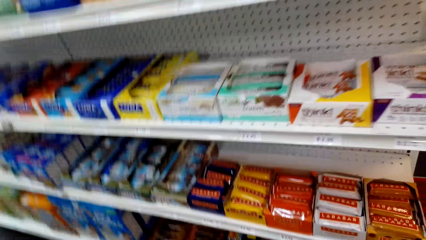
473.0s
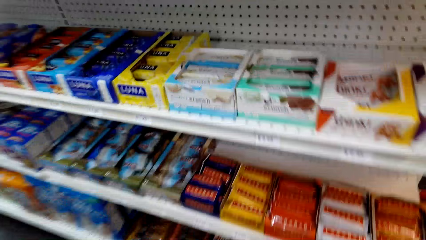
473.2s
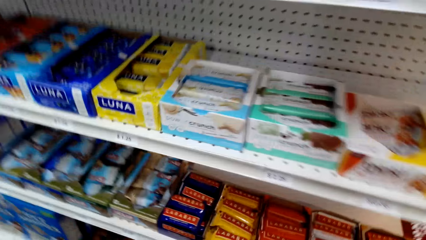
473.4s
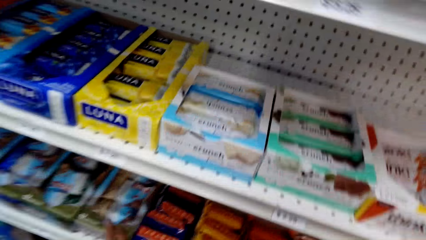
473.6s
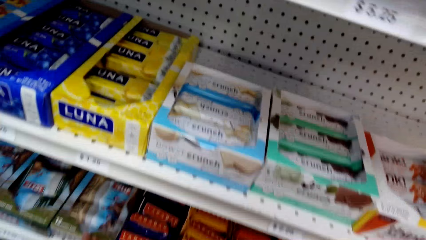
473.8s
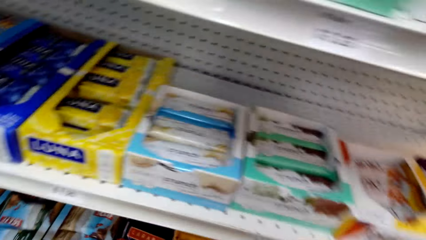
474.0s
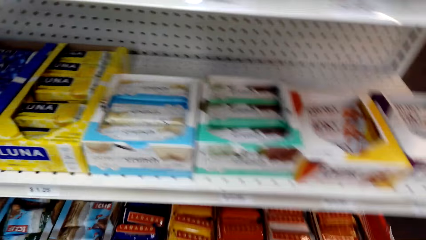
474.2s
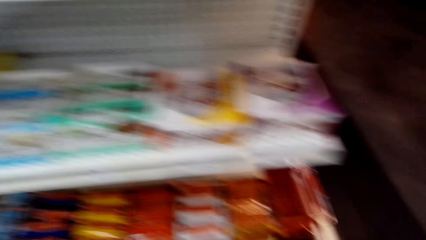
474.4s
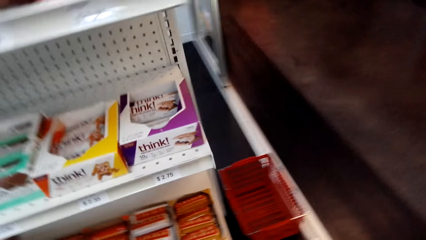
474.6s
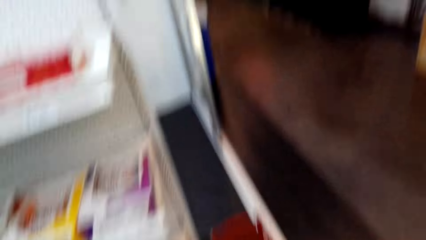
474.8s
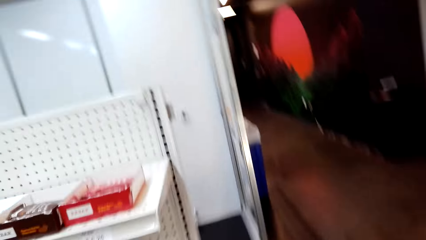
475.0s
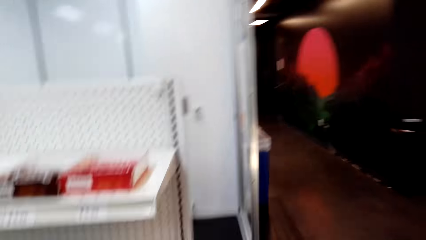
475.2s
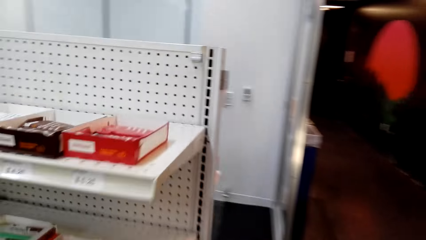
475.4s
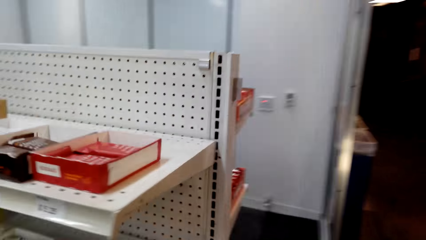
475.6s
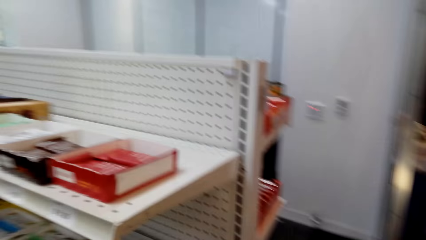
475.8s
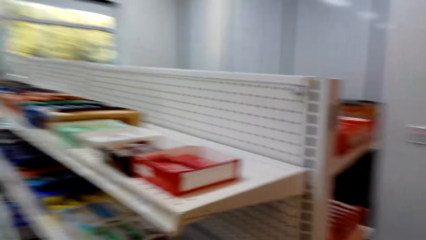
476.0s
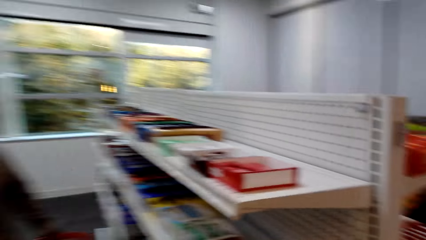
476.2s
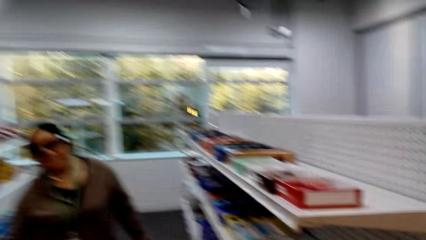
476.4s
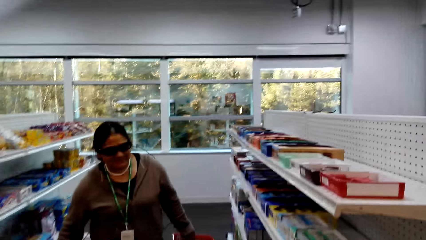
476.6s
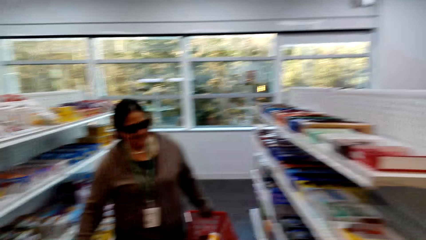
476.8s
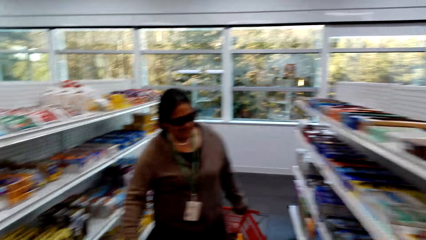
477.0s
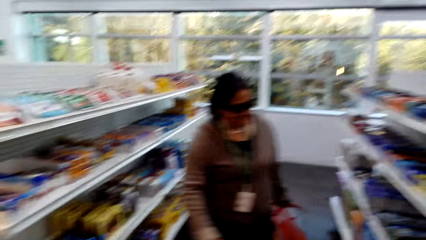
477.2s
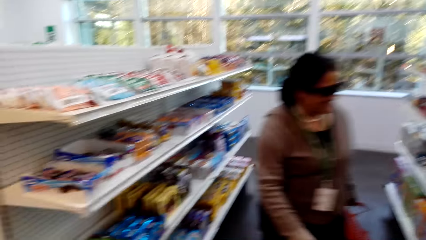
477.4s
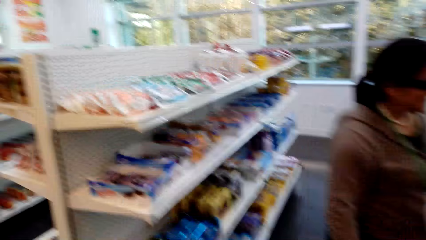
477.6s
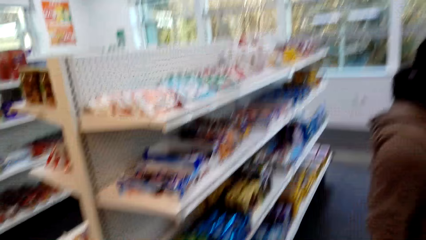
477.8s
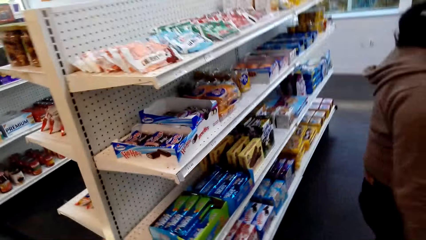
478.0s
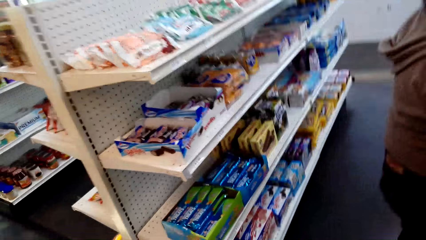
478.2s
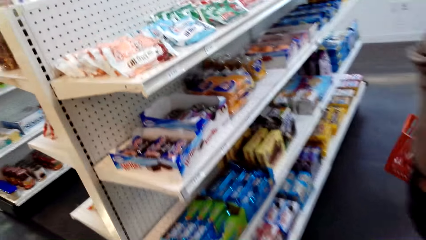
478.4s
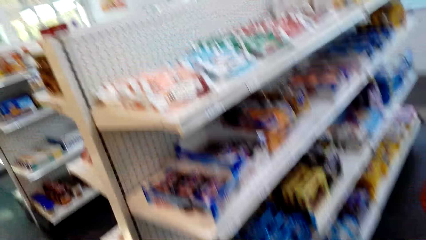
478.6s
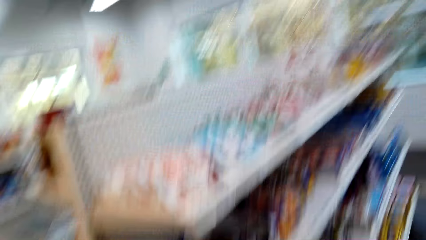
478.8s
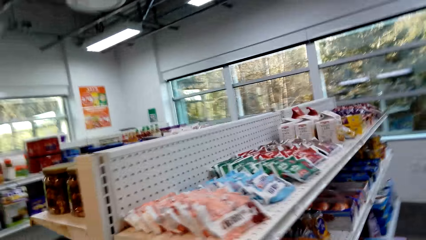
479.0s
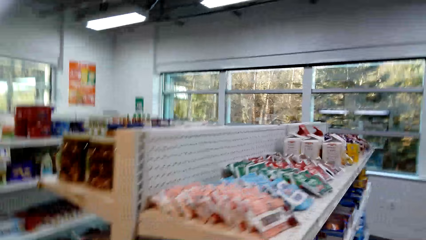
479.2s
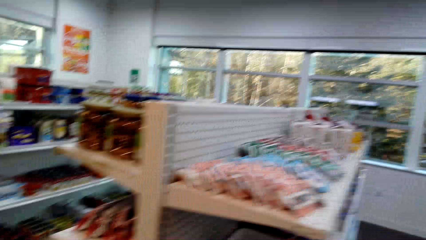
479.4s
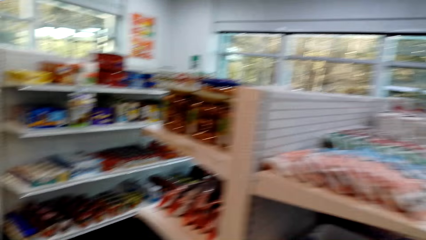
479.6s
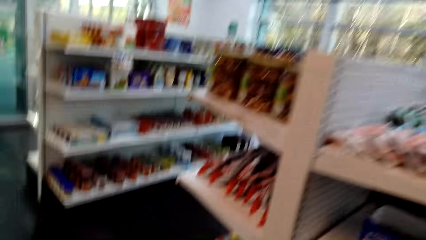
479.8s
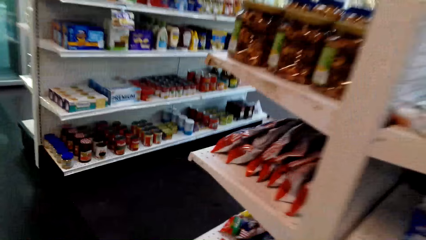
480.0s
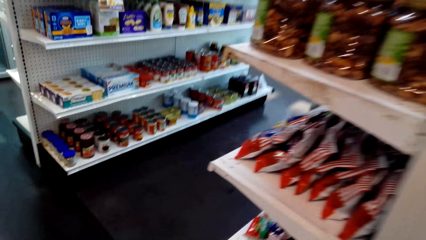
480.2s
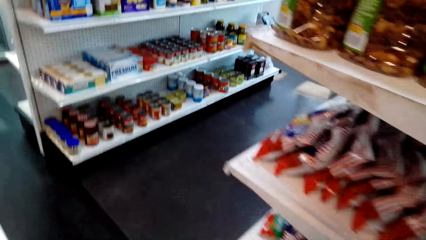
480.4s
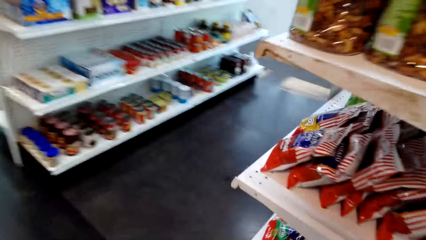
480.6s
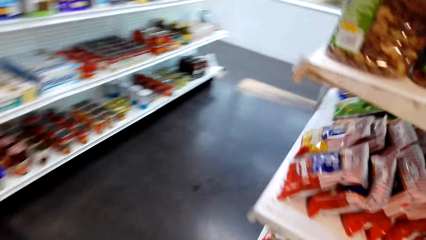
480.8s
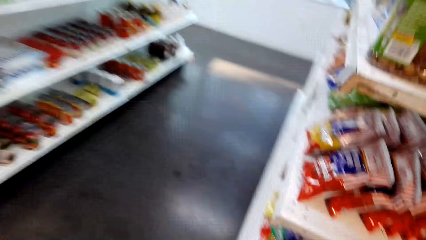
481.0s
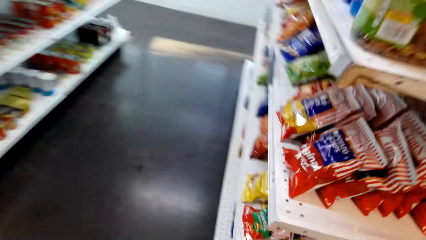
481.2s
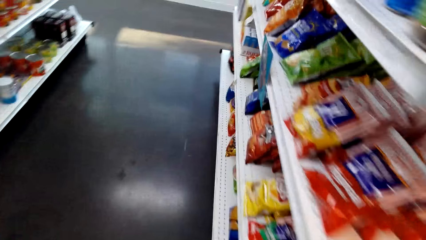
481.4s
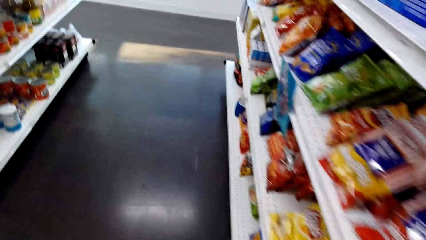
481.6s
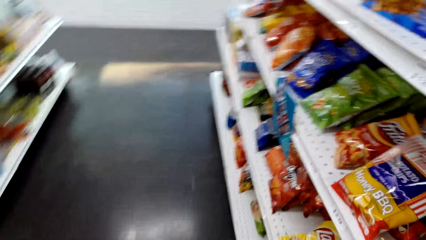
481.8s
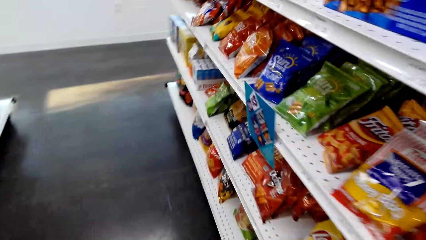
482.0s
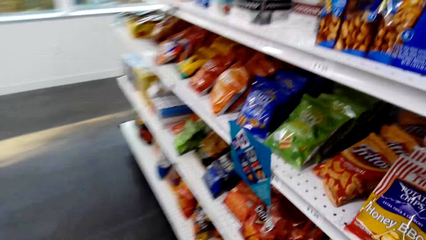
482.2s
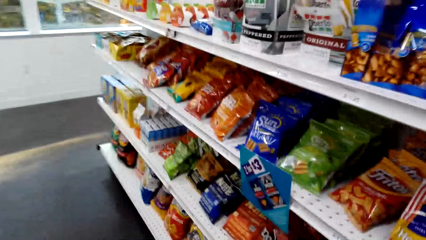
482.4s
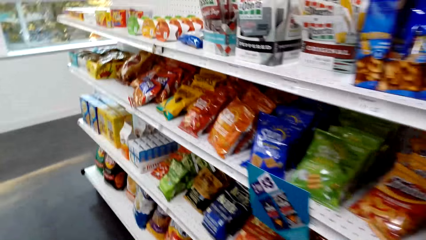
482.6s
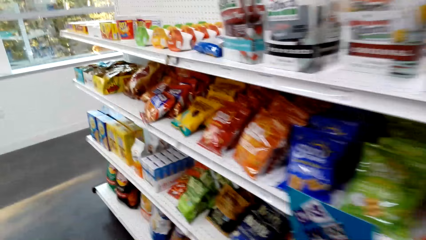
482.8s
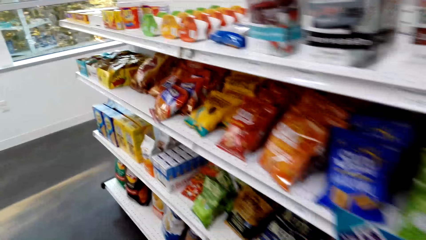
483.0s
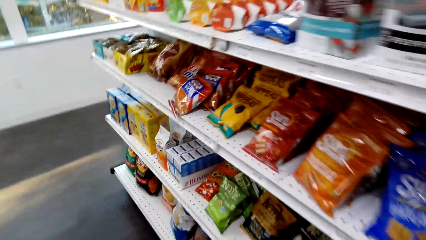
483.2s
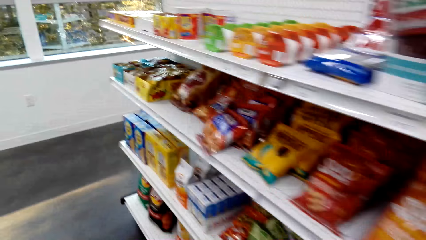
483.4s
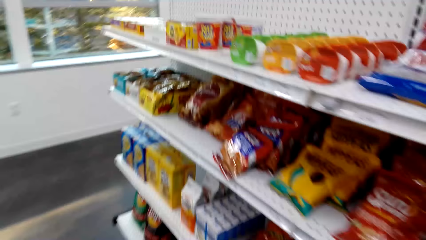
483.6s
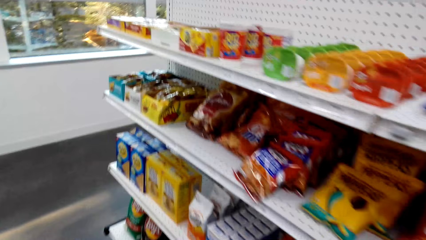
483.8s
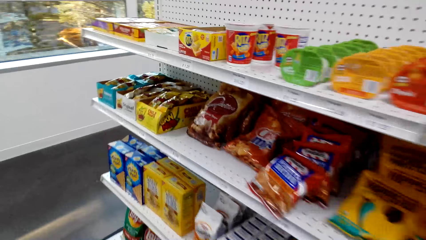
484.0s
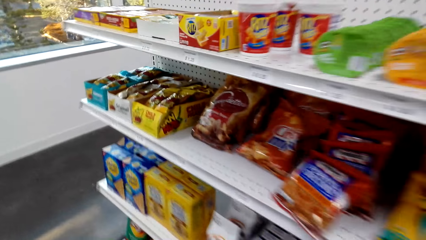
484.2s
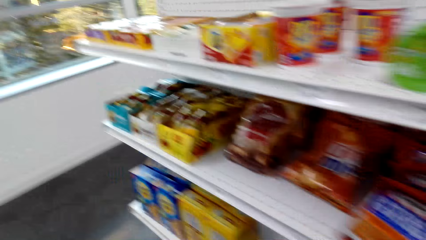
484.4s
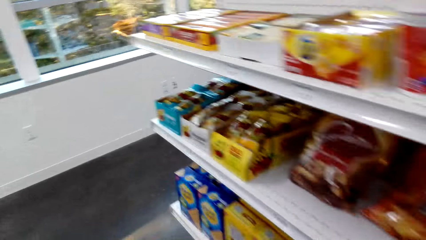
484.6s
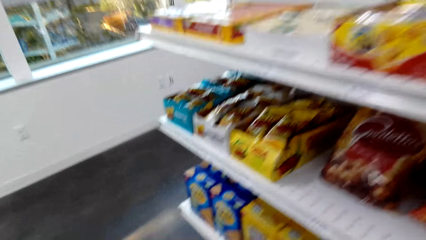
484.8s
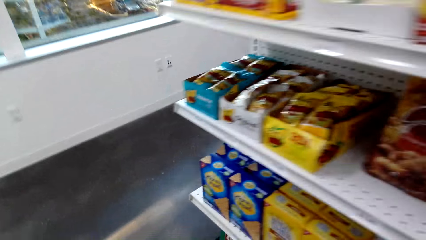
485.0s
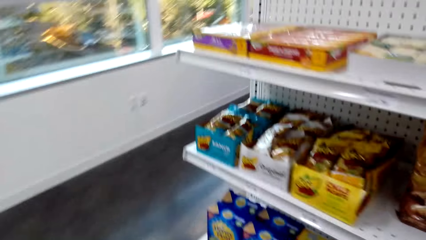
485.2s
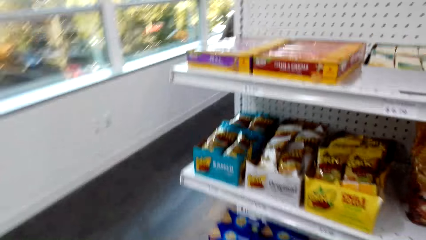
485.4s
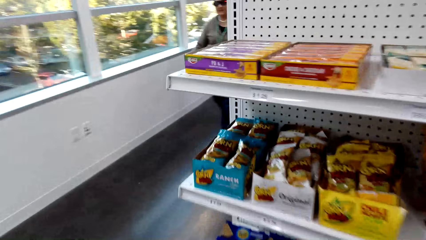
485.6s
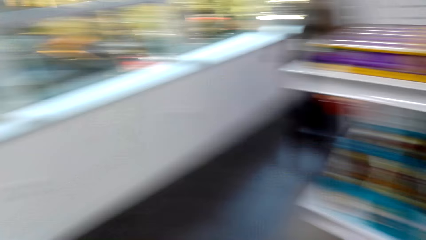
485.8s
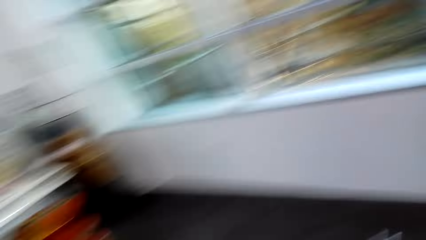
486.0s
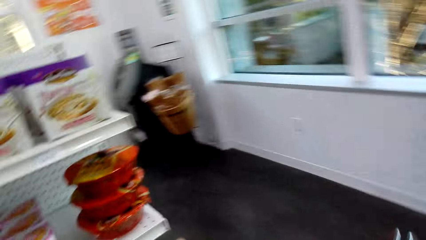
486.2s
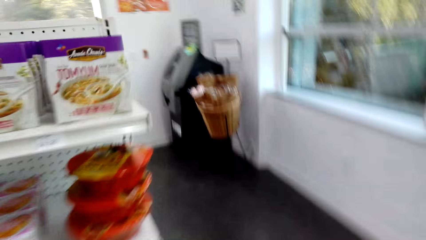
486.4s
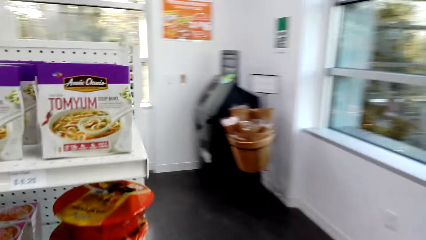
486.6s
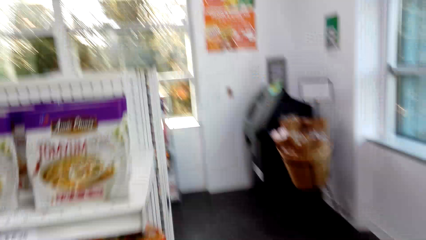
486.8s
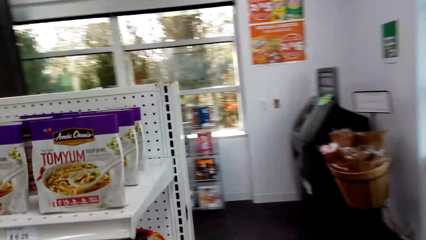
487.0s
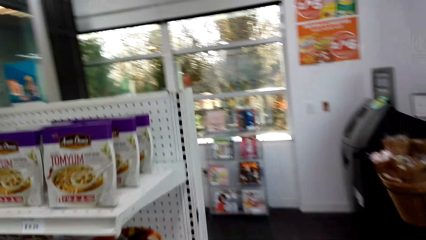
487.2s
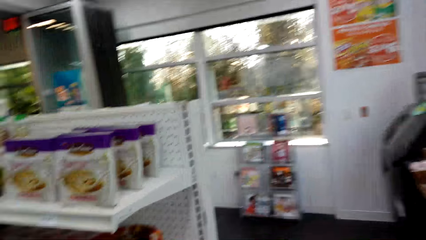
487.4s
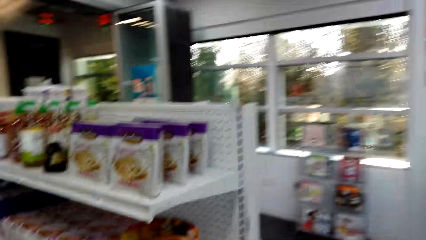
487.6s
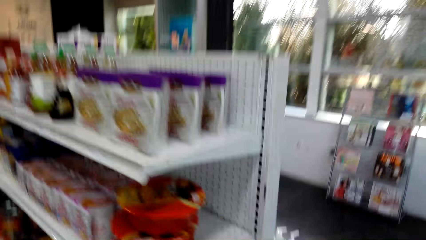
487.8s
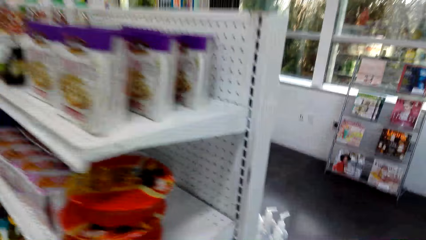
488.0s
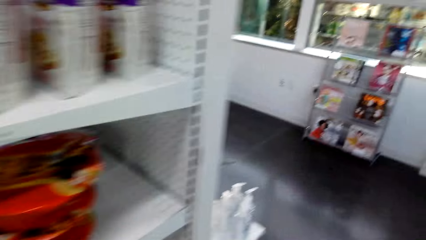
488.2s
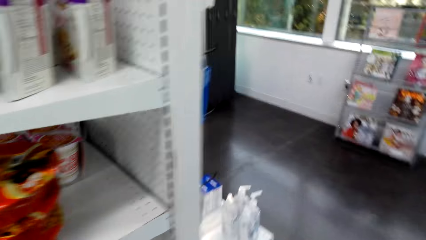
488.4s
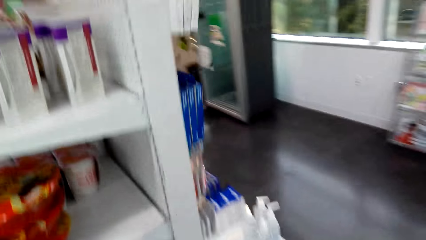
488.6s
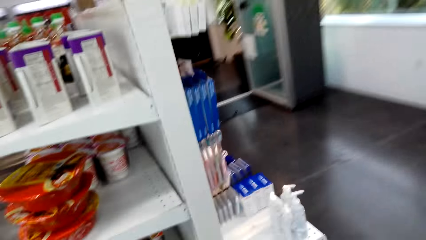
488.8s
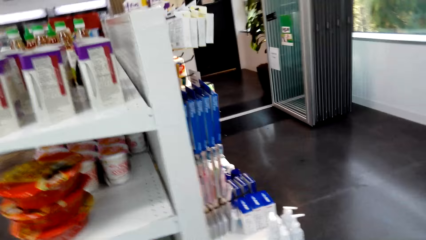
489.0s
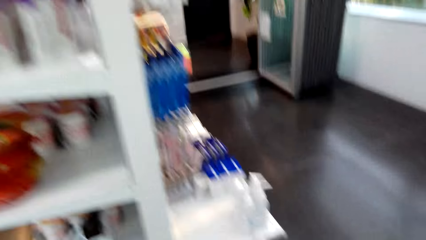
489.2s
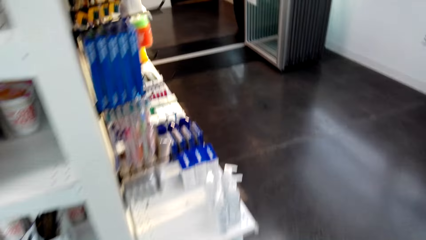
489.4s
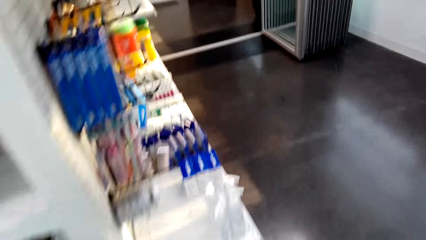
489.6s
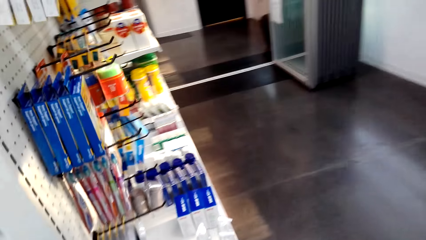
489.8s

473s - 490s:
The camera wearer walks in the shop. They walk around.
